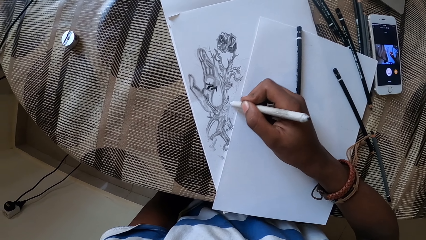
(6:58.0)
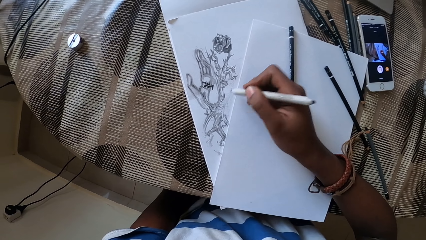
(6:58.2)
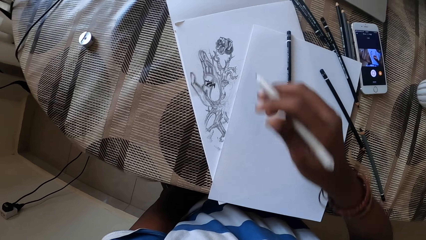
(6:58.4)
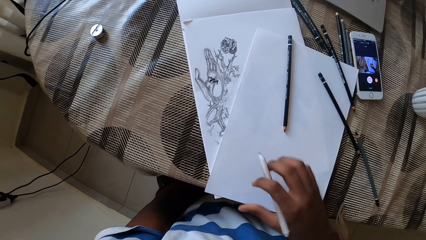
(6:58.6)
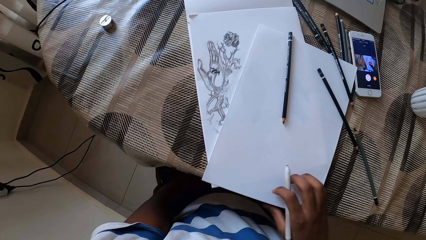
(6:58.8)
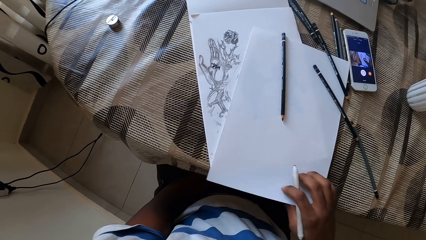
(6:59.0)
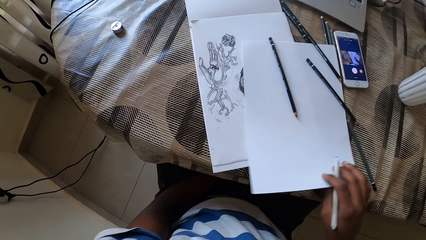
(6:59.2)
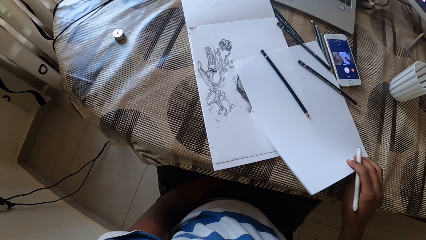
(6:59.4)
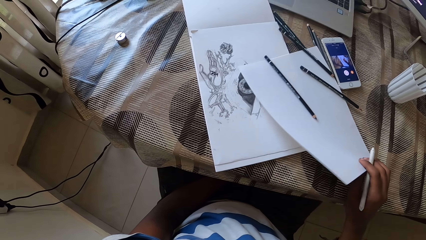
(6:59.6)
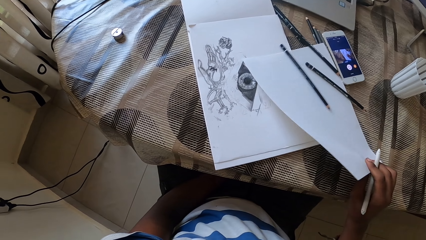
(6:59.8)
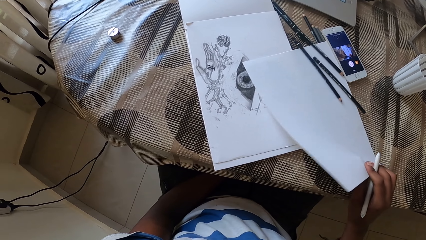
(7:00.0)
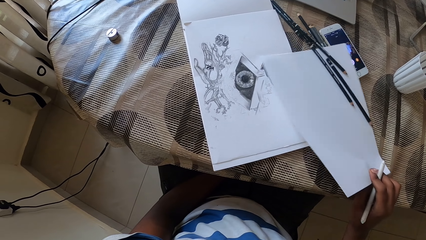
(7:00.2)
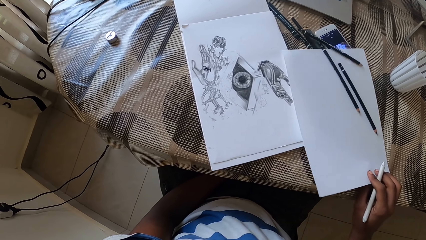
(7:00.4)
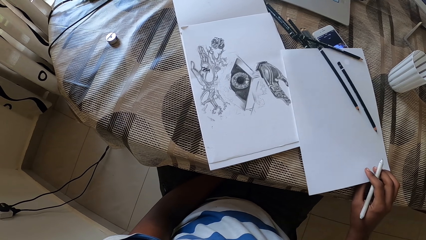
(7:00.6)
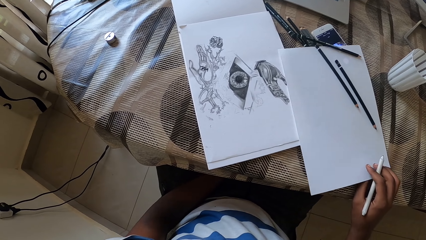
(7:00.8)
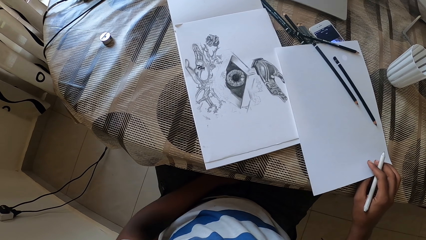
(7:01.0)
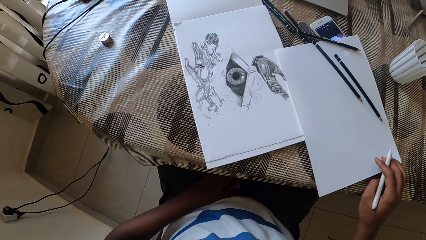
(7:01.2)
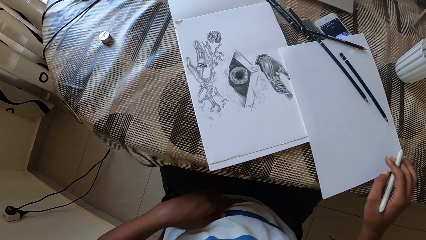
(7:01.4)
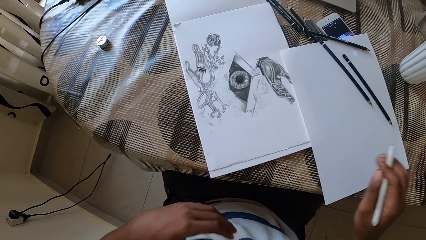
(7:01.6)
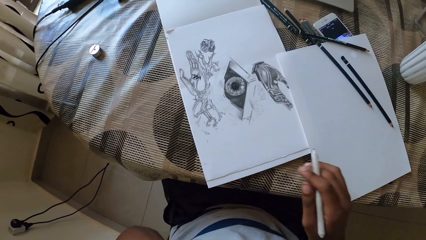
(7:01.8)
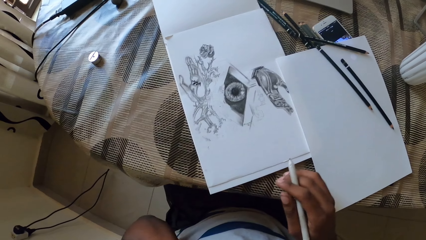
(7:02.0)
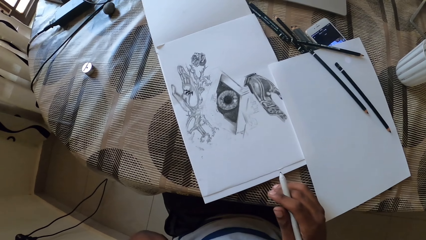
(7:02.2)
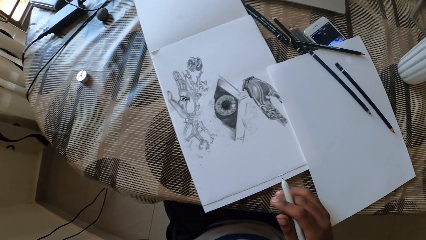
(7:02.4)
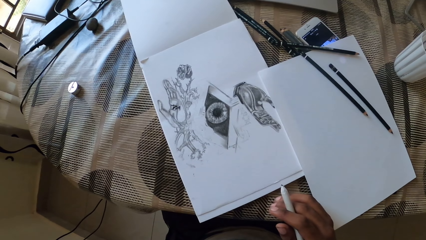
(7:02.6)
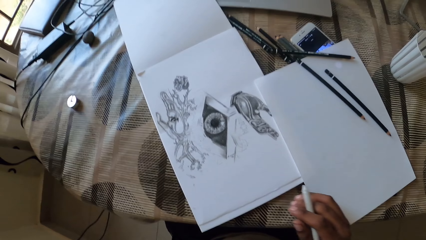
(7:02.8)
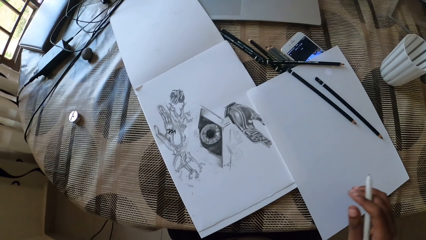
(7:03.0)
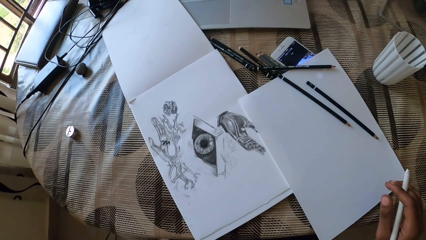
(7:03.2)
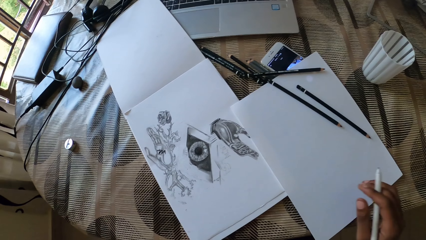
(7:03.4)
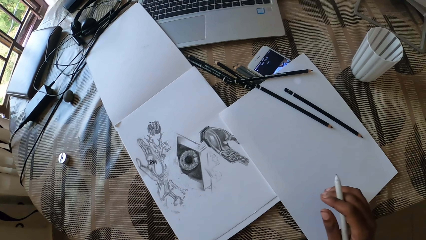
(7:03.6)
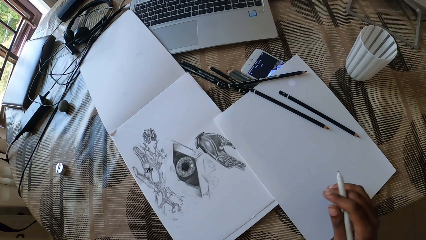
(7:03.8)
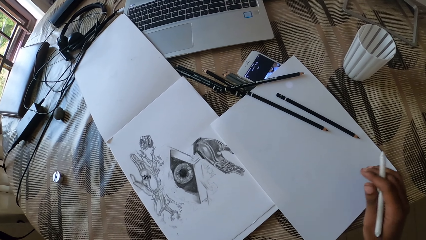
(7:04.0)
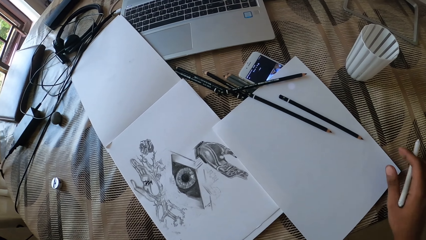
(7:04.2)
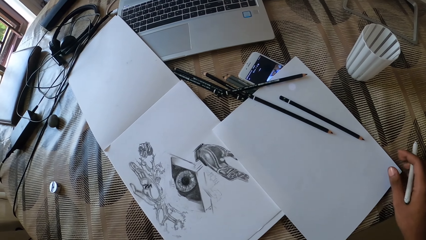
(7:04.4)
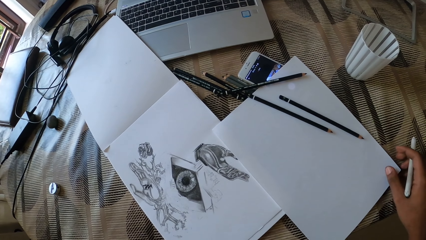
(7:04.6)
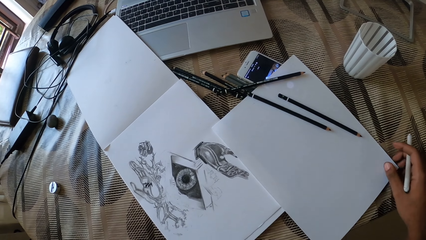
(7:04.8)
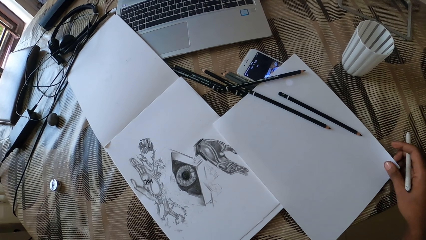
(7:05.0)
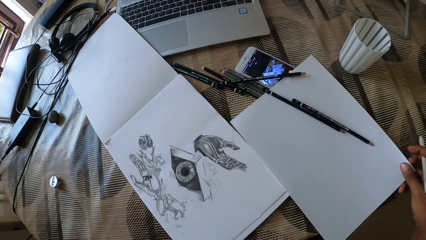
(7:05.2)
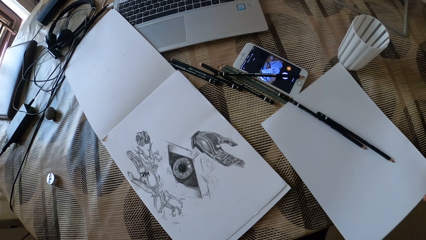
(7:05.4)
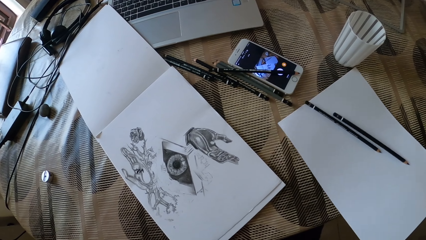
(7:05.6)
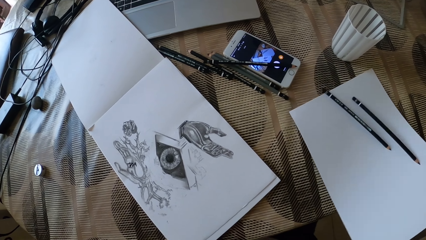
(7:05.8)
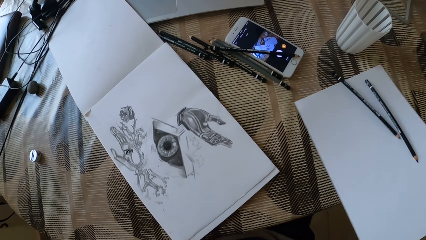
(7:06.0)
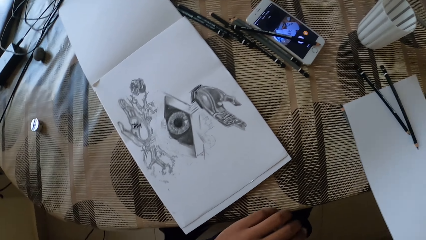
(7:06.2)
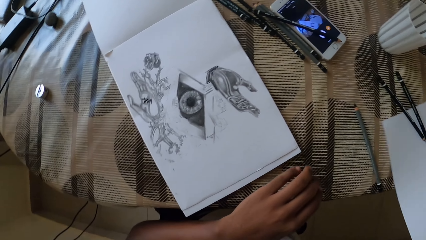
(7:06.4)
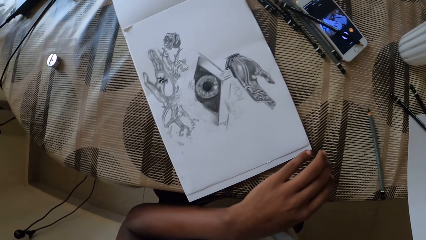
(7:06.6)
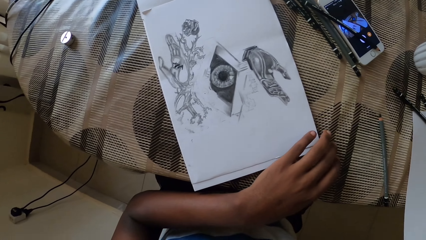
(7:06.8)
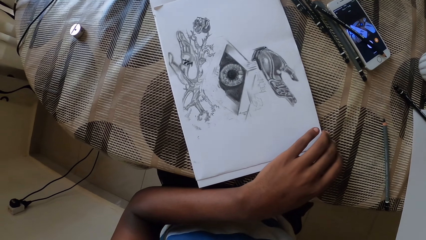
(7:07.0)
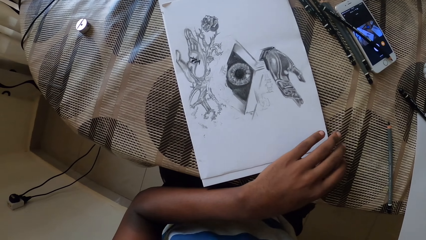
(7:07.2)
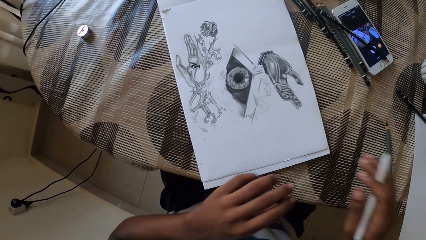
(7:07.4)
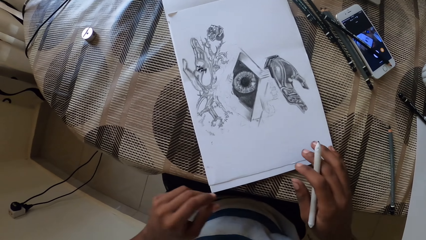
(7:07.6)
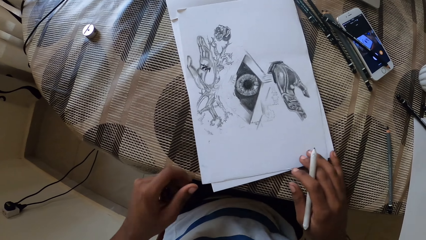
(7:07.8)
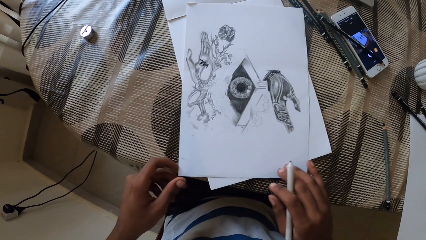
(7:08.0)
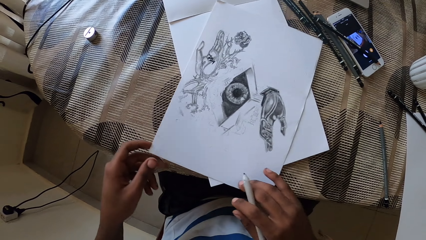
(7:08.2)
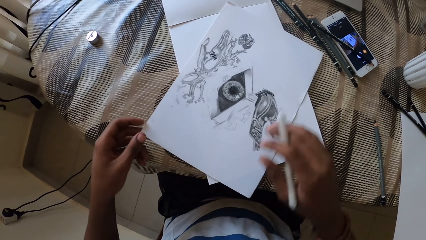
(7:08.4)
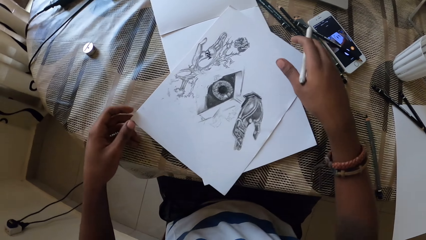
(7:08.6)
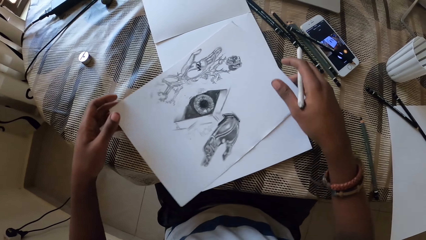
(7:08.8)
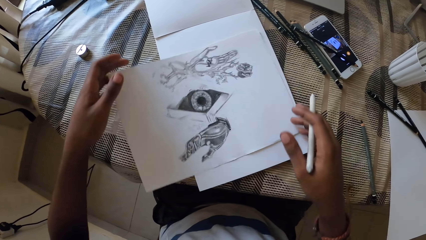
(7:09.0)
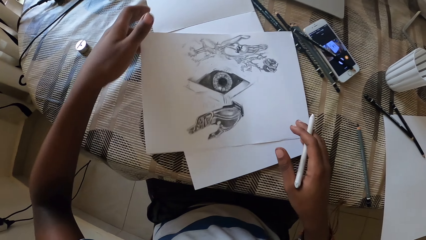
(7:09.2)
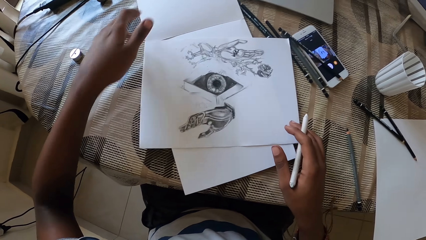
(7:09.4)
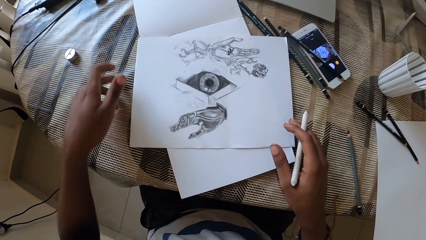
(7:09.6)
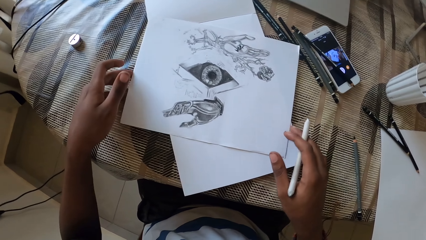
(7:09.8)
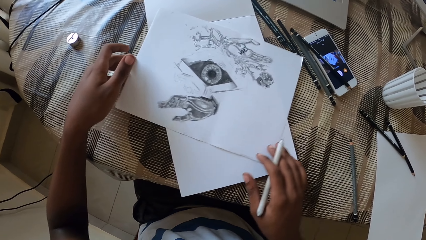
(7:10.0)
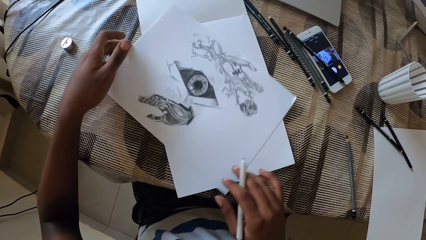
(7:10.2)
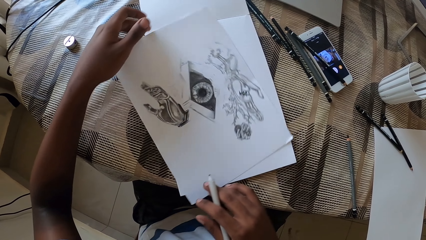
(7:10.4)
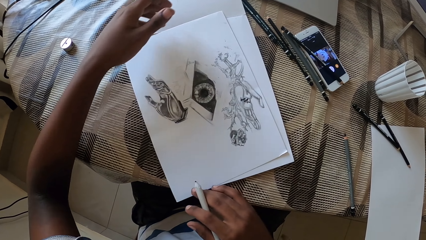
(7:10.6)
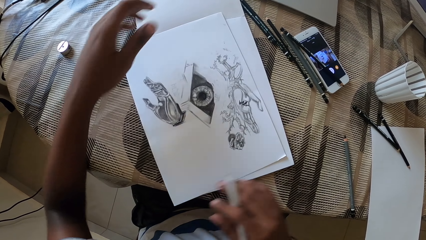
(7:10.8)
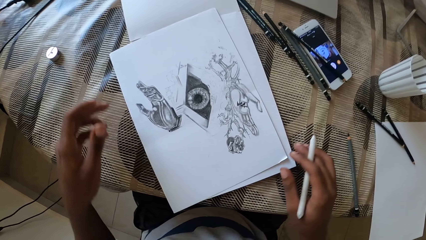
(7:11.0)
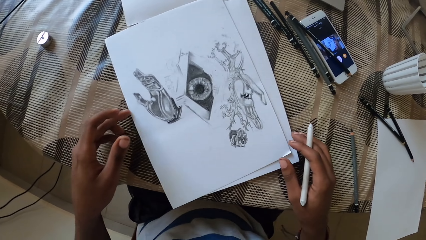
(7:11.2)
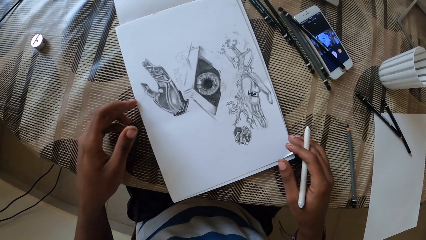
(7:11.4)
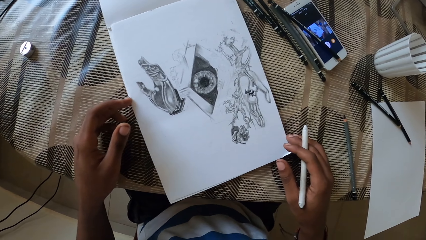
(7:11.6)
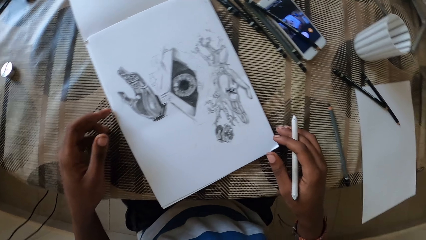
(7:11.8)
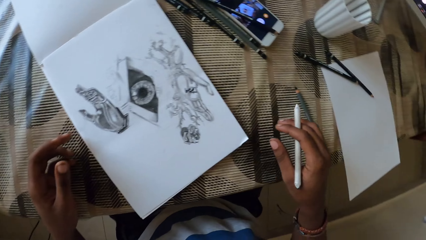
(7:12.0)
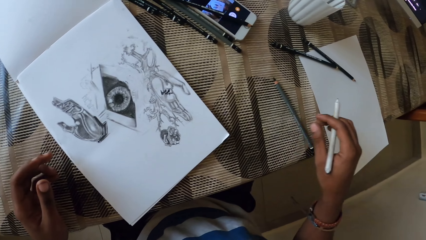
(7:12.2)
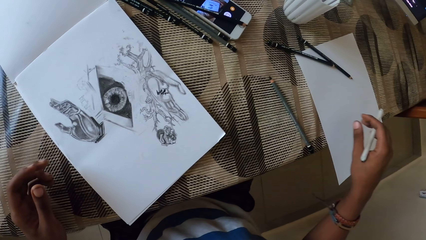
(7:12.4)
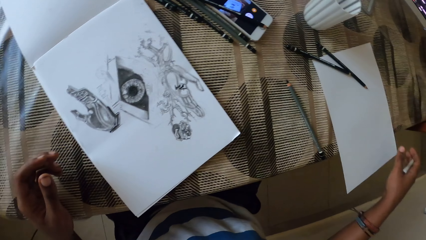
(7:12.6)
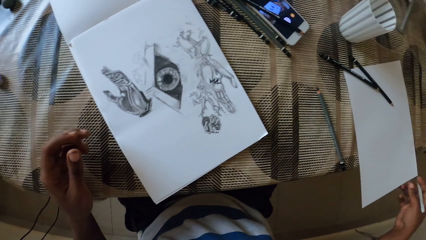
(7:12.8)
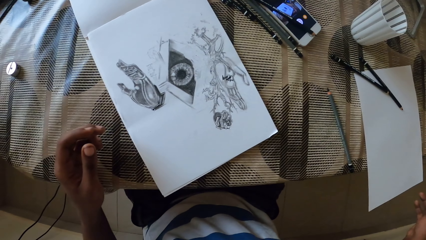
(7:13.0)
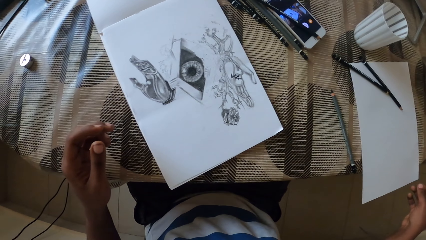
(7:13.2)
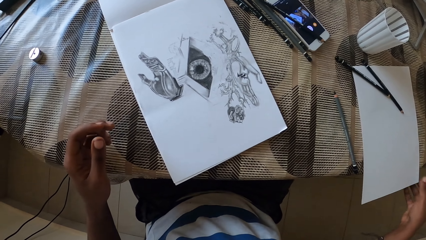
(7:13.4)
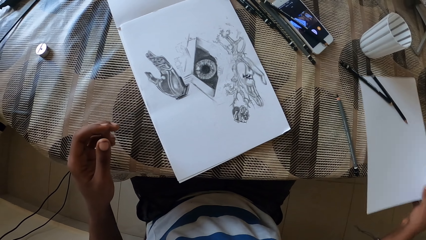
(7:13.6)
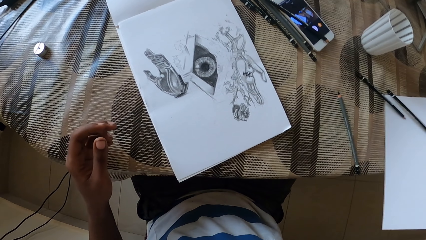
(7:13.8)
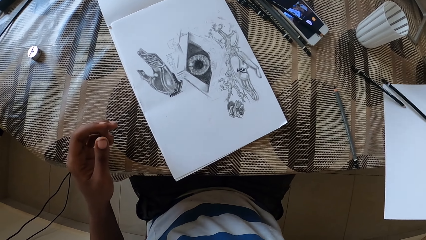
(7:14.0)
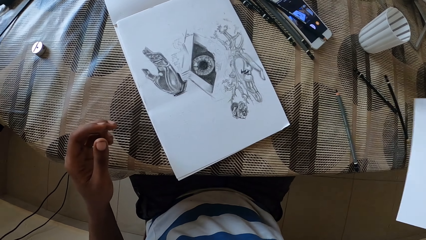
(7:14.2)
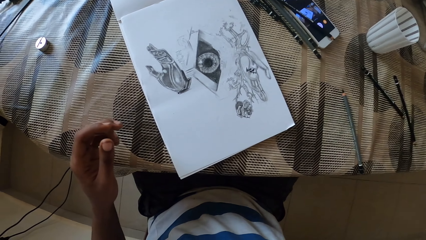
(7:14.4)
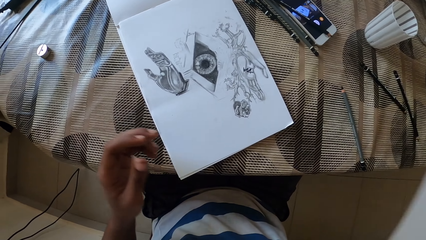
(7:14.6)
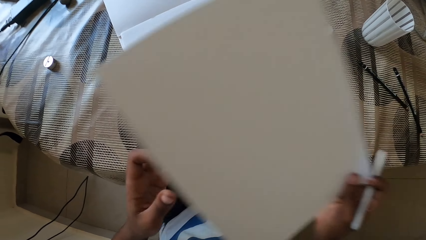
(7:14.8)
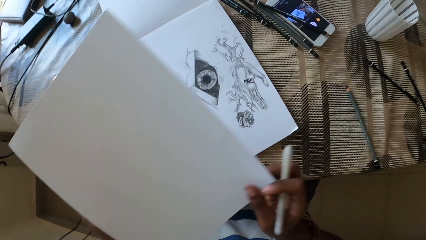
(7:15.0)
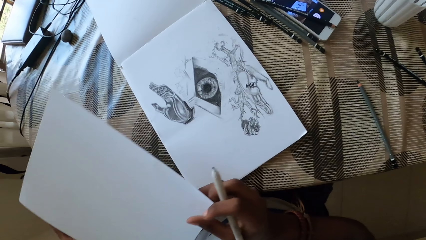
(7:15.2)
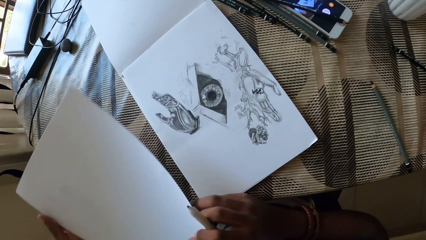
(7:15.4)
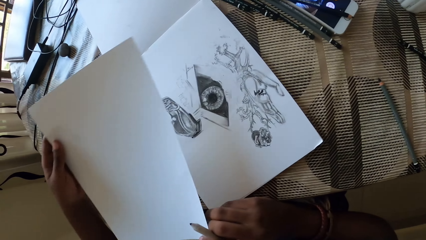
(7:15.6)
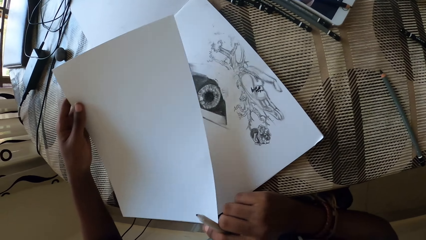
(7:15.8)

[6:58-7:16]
The camera wearer moves a paper. They remove the paper. They put the paper away. They rotate the drawing paper. They align the drawing paper. They move a paper. They look around. They pick up the paper.
